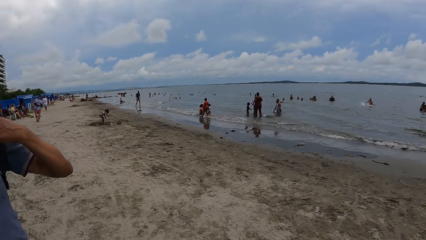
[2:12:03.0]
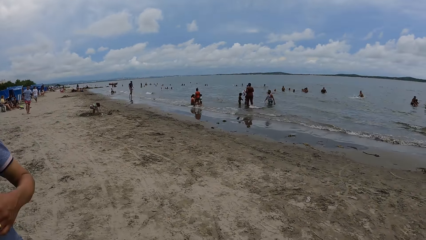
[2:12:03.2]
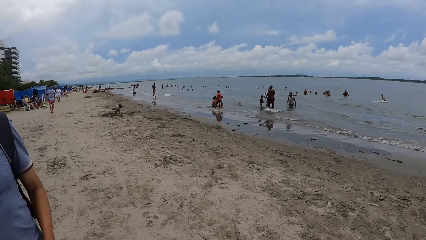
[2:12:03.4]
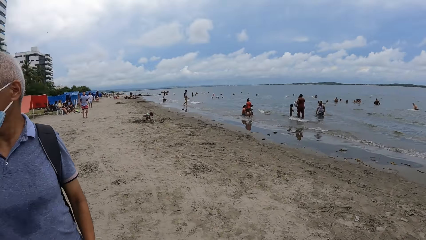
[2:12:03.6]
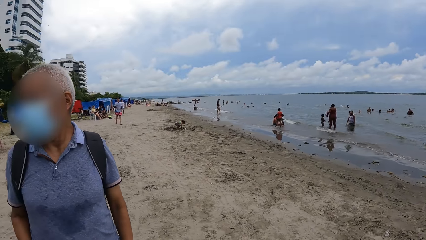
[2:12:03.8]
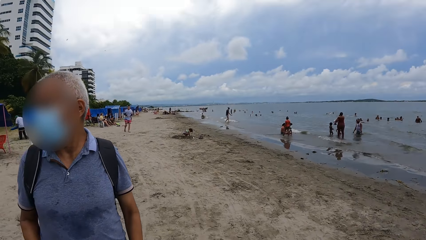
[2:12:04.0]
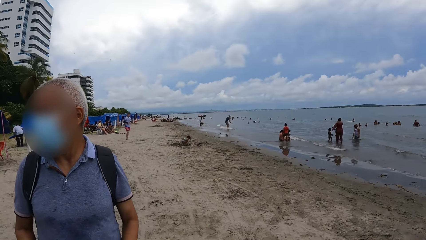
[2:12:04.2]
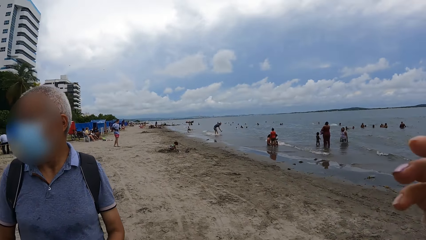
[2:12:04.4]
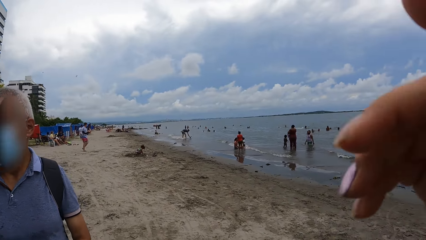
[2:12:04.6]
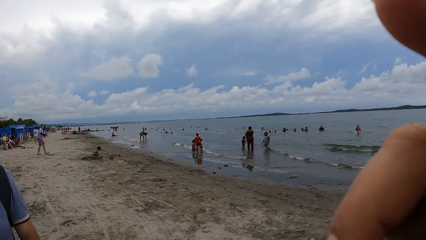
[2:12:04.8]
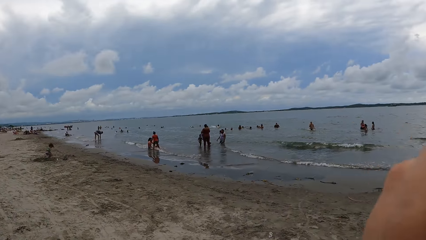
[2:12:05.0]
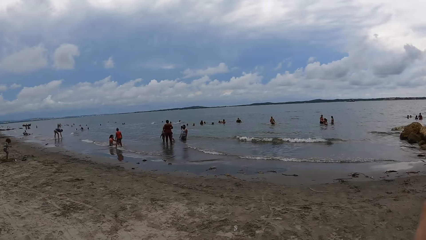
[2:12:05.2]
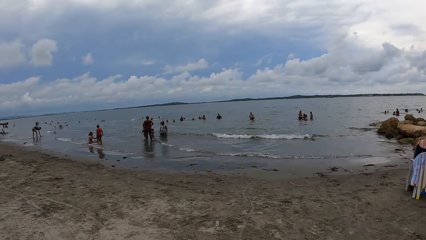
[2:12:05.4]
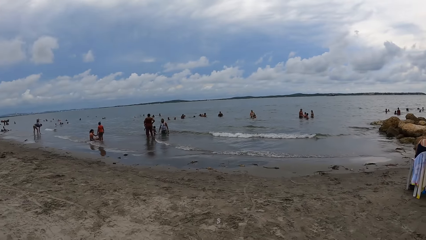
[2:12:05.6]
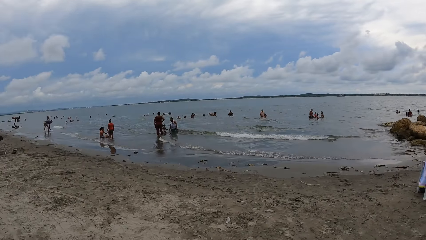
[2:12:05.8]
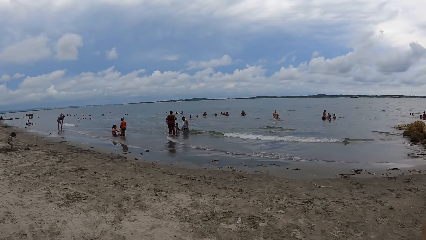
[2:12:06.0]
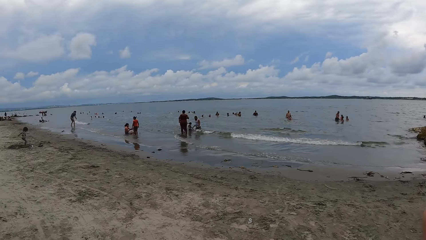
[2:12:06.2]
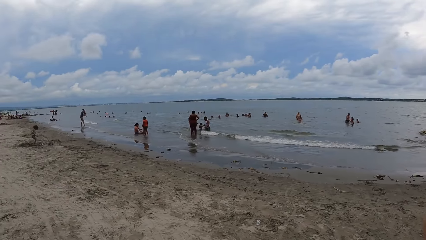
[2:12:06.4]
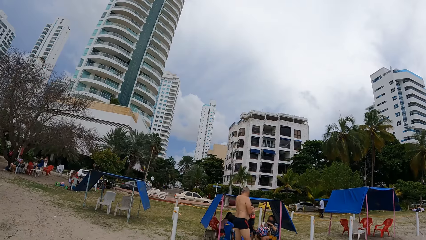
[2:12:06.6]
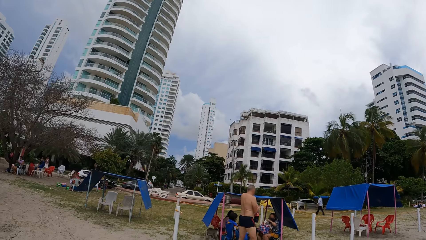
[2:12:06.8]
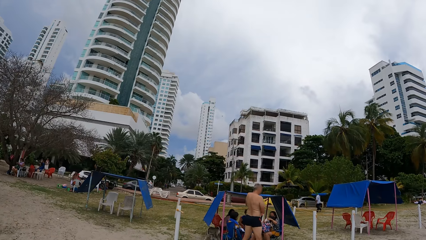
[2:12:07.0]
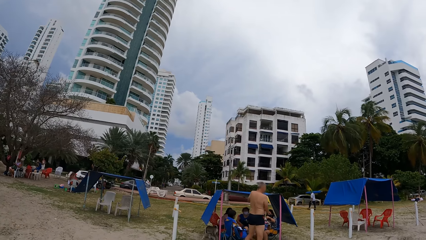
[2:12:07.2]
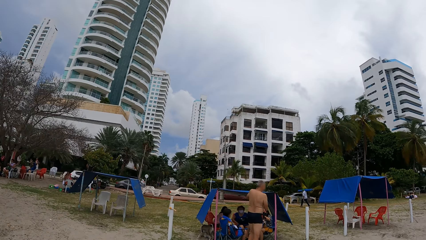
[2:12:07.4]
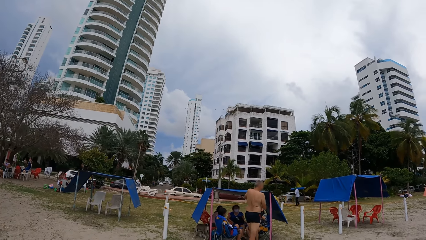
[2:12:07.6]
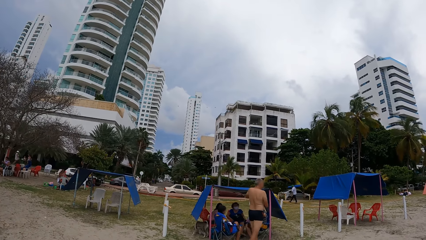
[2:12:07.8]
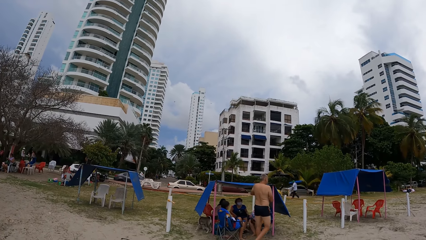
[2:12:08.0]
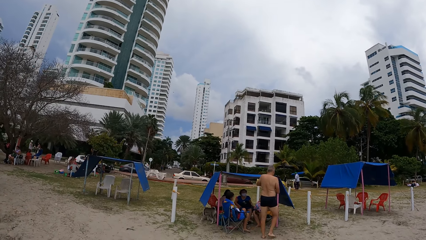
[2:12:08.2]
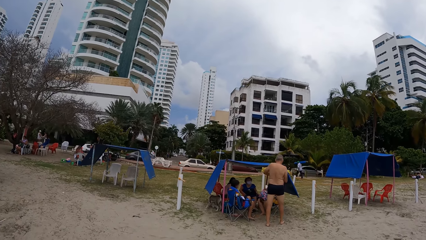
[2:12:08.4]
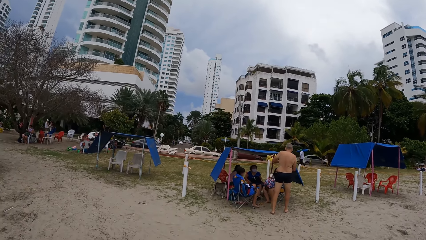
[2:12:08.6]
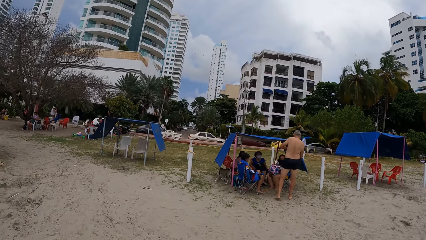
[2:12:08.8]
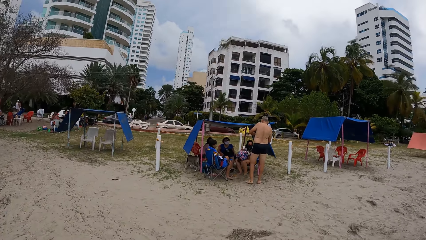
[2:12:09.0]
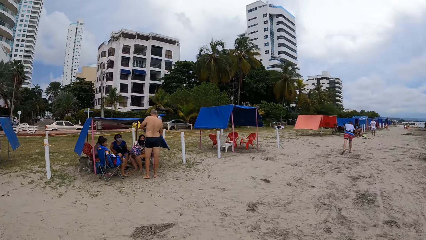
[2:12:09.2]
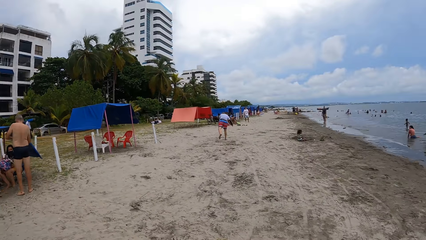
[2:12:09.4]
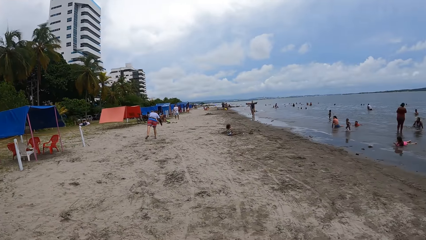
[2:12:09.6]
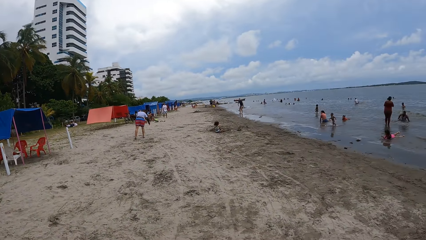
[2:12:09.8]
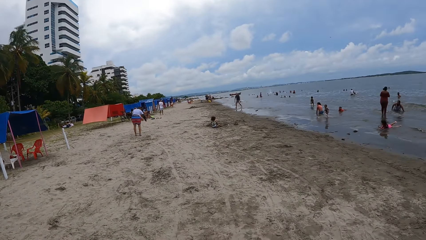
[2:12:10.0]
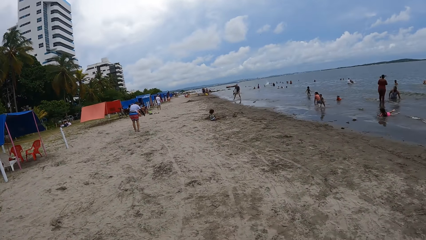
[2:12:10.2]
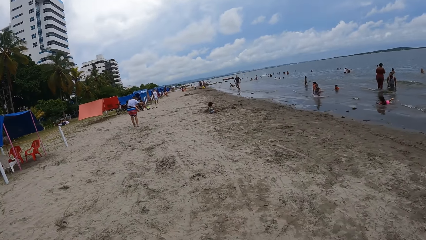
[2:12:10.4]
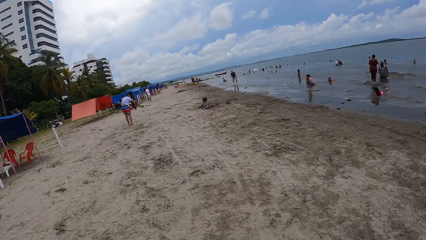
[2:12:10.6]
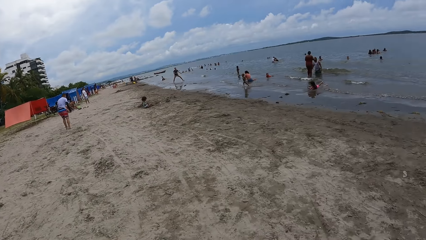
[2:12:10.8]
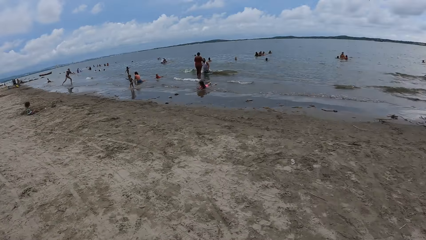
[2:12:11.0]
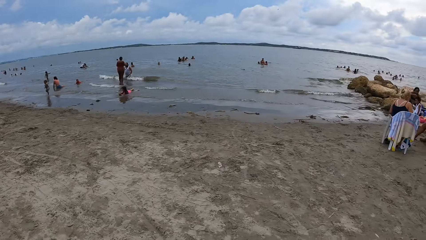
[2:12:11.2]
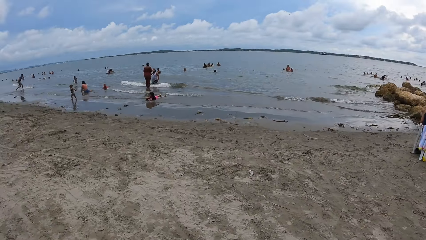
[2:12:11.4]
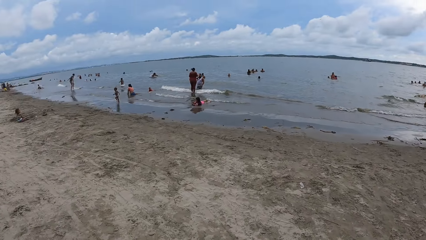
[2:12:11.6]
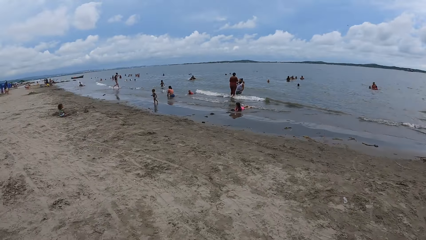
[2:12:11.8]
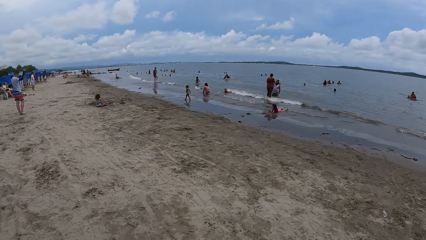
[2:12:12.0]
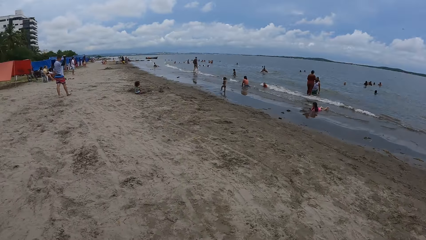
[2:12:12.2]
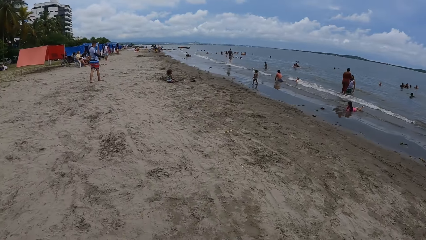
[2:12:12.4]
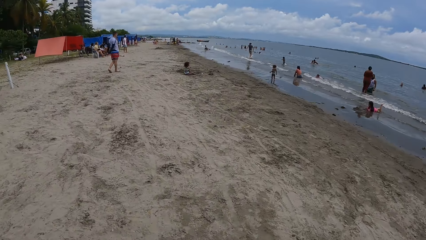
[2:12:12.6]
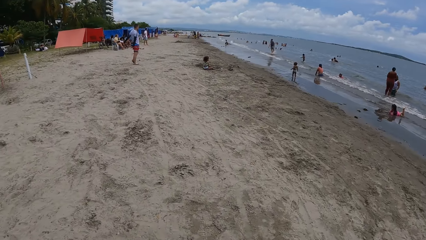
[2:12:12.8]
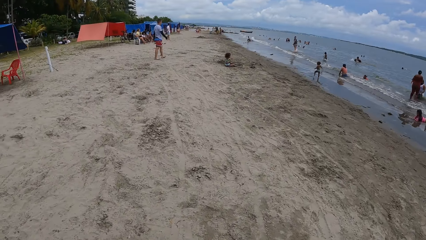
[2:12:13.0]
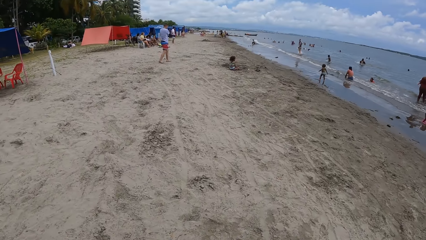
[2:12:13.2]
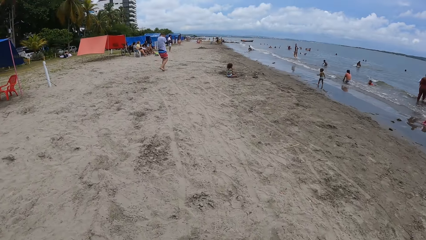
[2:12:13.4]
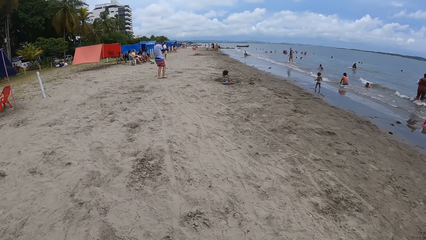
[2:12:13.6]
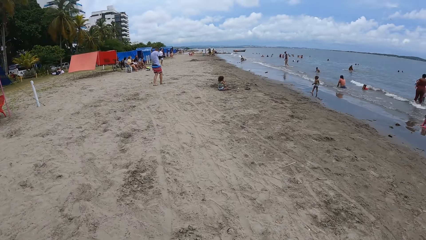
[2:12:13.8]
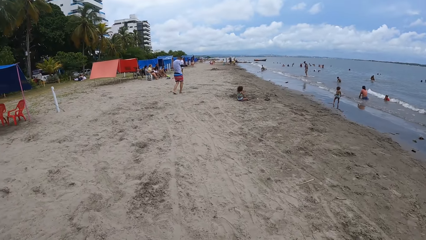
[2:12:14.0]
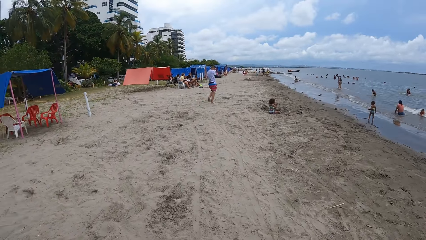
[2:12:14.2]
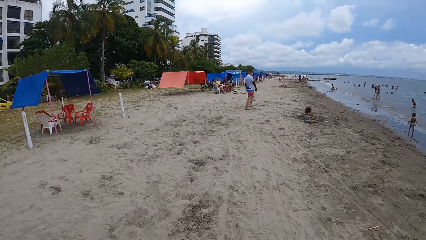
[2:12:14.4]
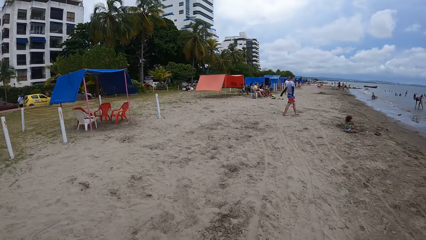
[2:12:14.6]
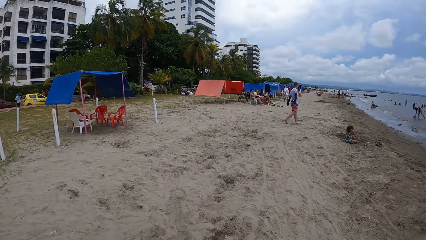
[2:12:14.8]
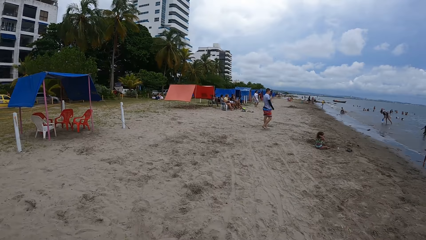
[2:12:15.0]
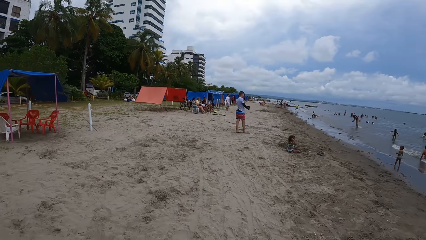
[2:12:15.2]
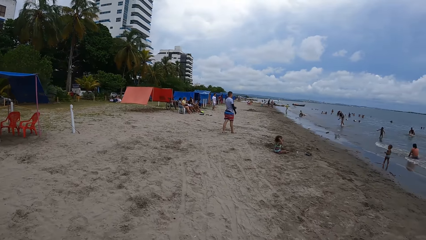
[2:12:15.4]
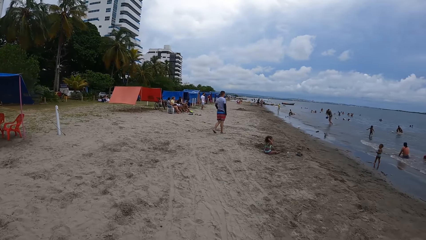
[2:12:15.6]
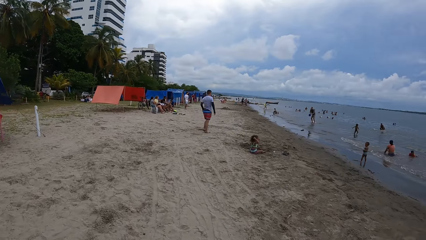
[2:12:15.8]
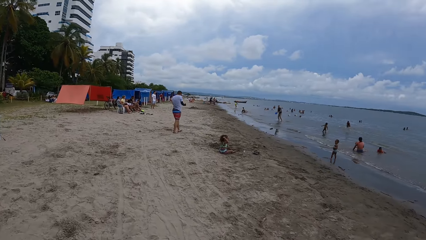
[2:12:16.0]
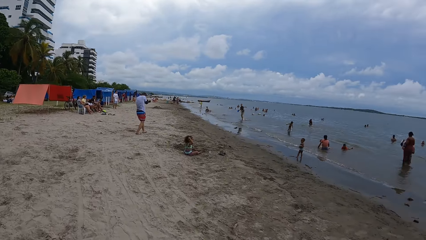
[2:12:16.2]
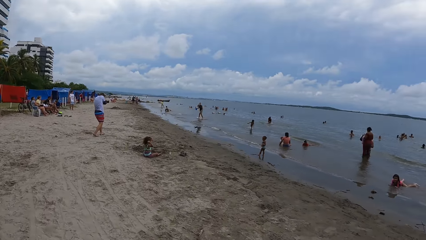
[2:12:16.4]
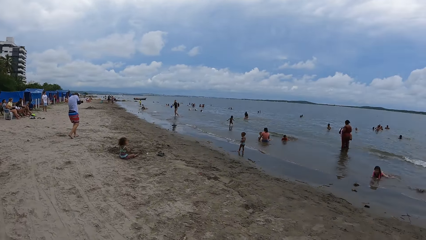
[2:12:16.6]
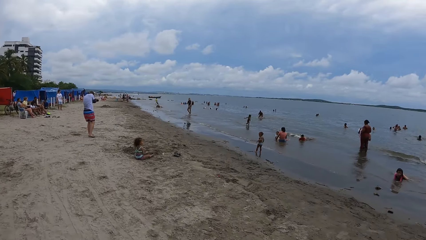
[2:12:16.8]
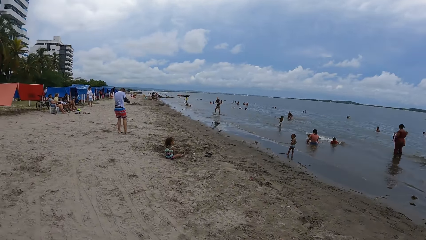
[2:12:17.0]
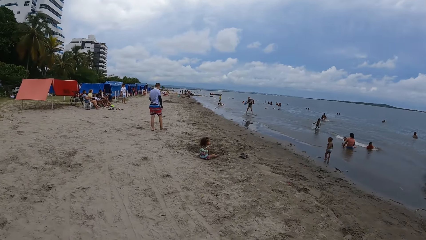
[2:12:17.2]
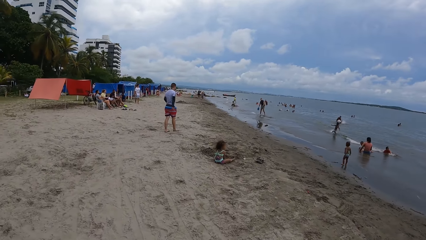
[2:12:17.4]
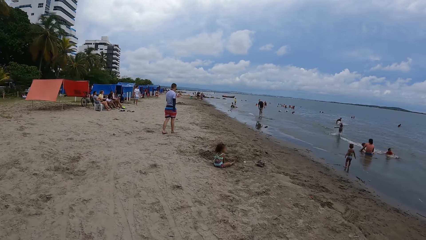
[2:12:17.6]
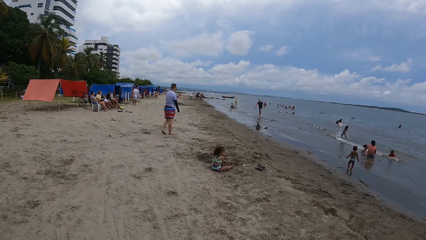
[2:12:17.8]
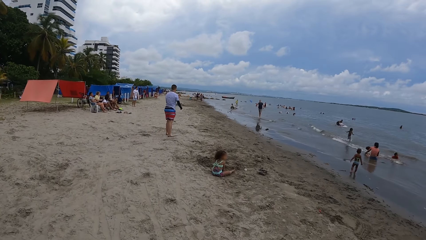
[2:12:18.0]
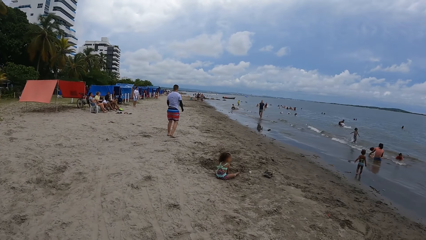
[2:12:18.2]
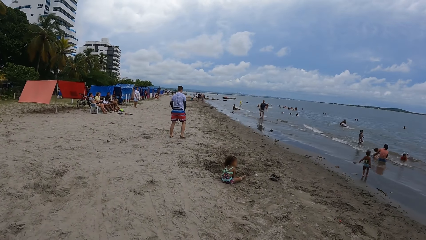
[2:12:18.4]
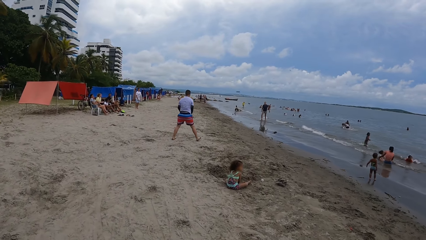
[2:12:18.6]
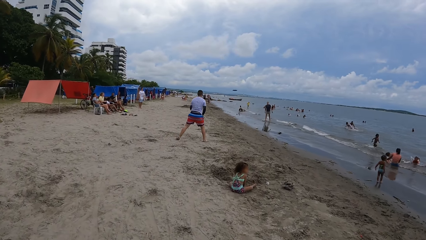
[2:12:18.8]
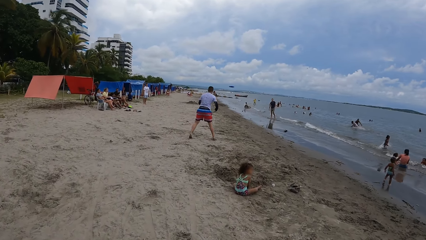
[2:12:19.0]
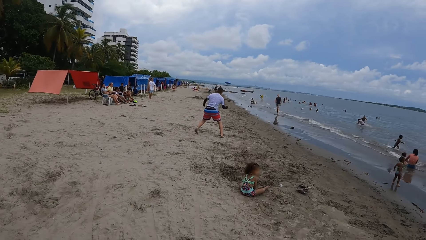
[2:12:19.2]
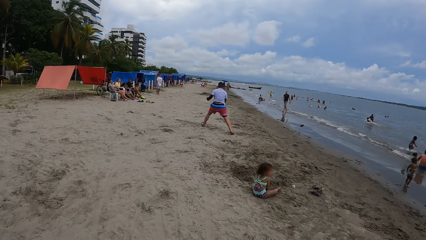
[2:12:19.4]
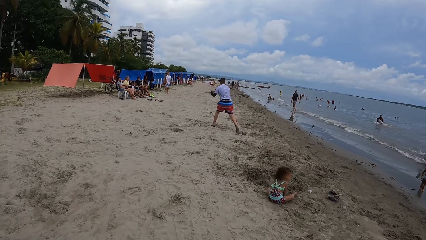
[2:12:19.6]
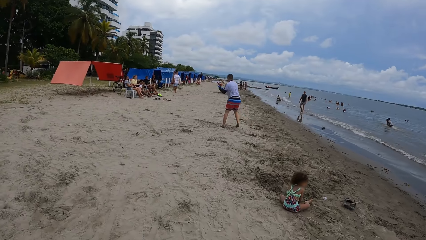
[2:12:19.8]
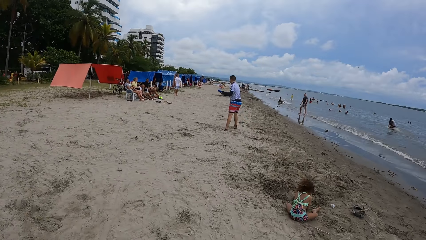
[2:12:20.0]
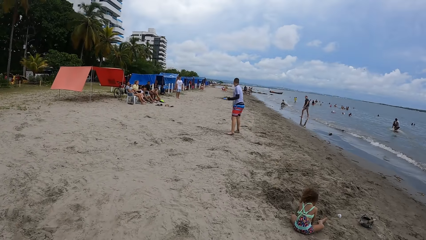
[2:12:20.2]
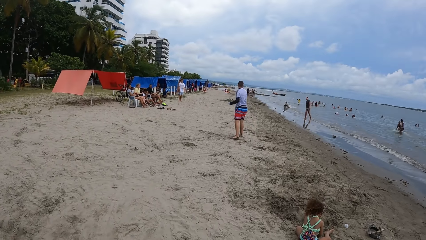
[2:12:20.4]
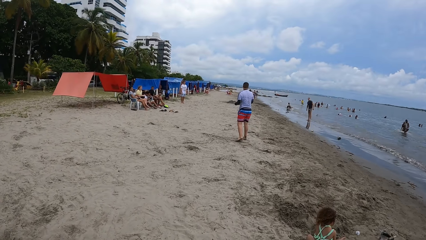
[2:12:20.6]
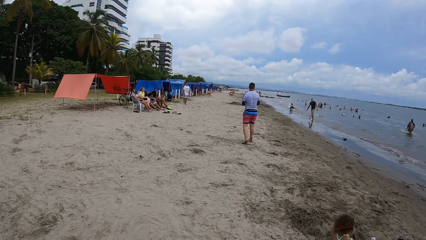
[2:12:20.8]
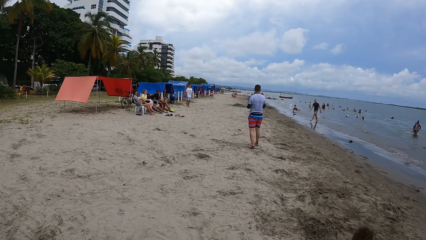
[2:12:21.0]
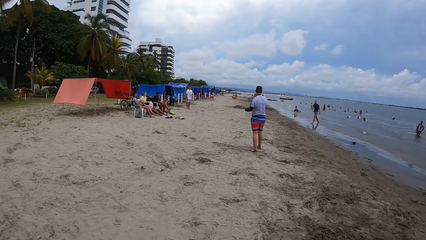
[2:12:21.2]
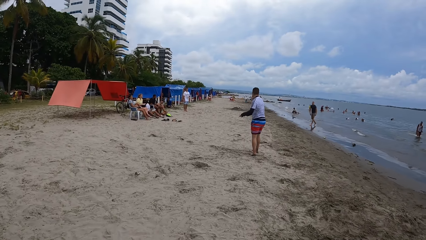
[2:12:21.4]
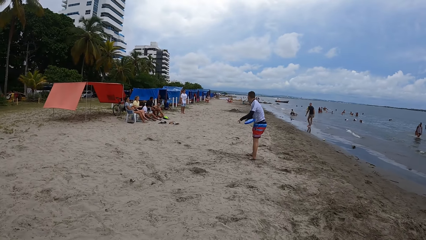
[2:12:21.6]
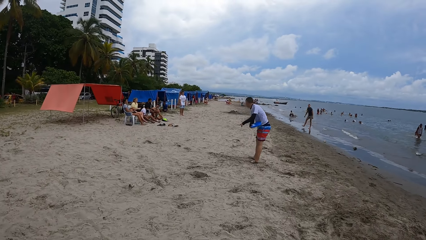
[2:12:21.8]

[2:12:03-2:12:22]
The camera wearer looks right. They look forward. They look right. They look left. They look right. They walk forward on the beach. They look forward. They look left. They look forward. They look right. They look forward.
